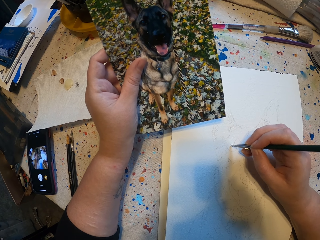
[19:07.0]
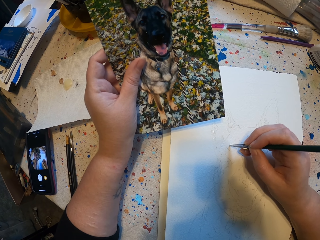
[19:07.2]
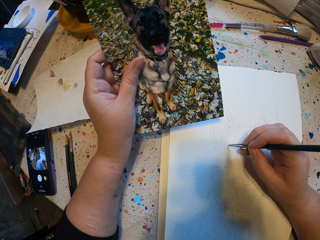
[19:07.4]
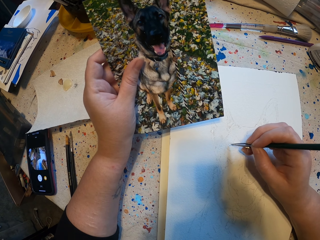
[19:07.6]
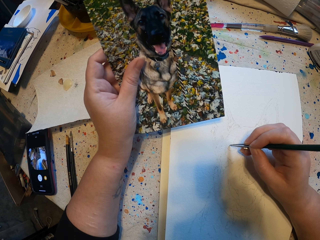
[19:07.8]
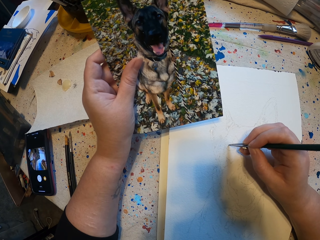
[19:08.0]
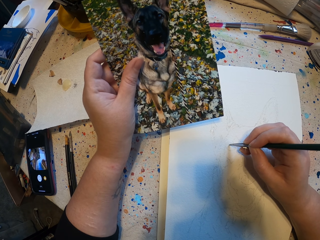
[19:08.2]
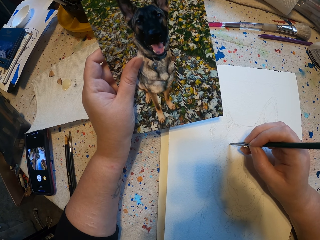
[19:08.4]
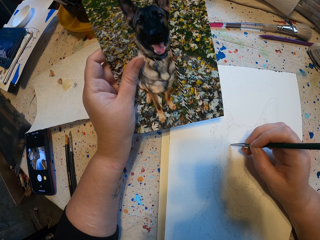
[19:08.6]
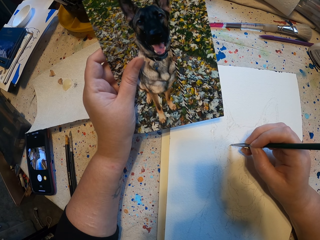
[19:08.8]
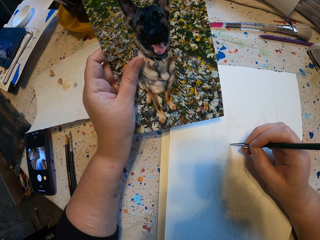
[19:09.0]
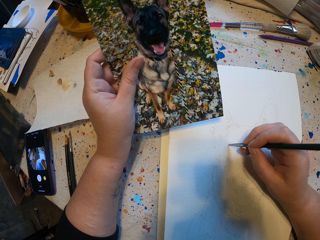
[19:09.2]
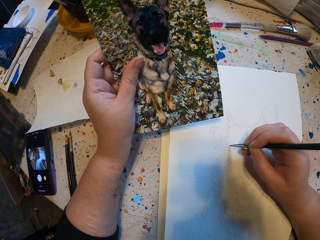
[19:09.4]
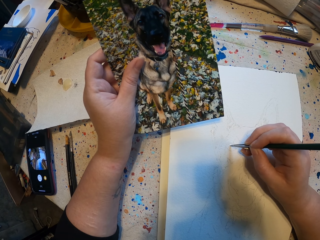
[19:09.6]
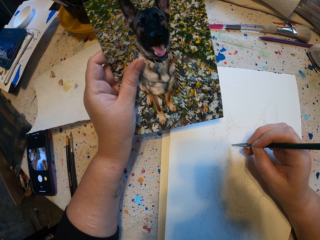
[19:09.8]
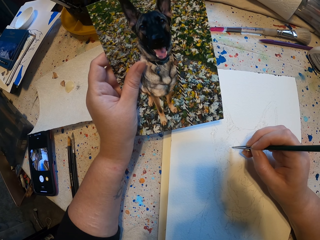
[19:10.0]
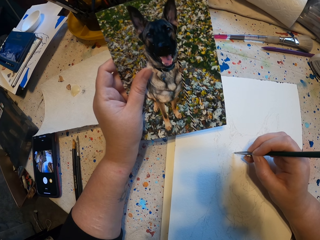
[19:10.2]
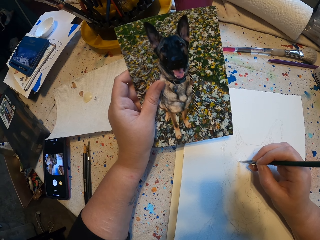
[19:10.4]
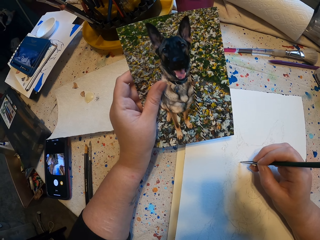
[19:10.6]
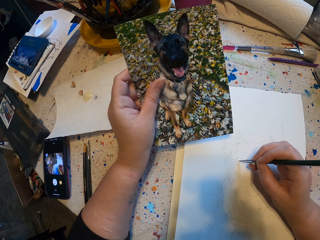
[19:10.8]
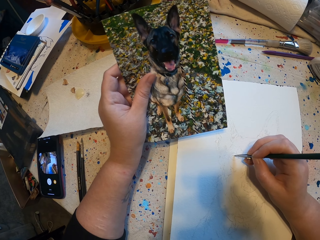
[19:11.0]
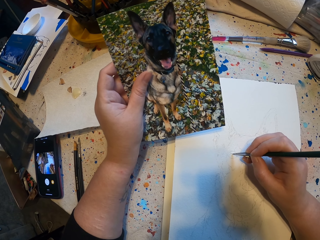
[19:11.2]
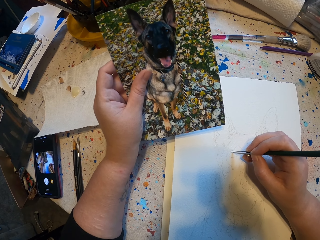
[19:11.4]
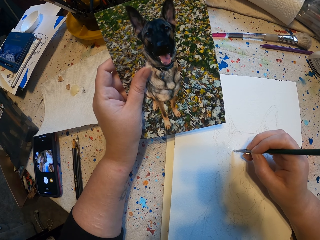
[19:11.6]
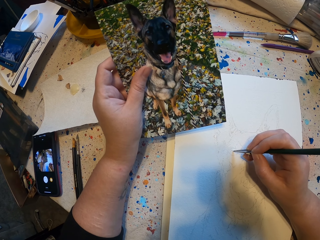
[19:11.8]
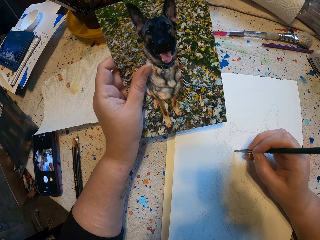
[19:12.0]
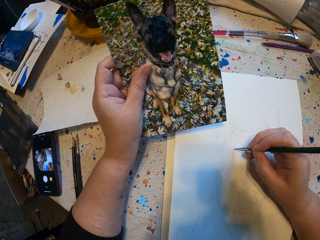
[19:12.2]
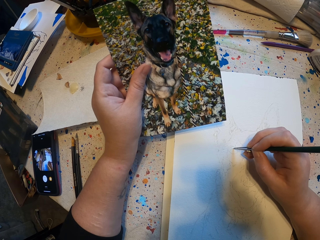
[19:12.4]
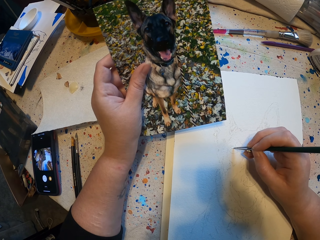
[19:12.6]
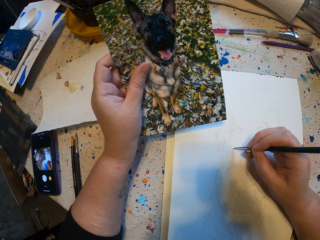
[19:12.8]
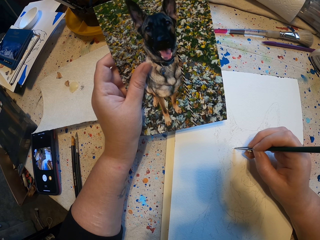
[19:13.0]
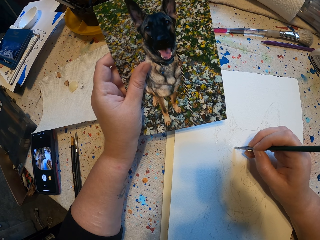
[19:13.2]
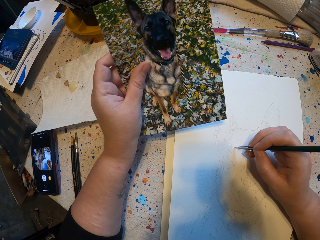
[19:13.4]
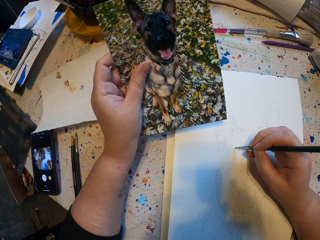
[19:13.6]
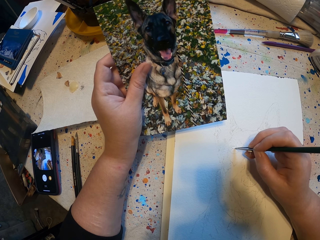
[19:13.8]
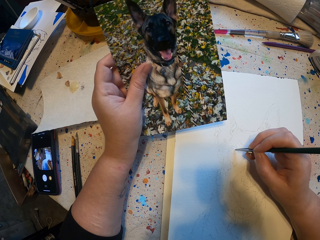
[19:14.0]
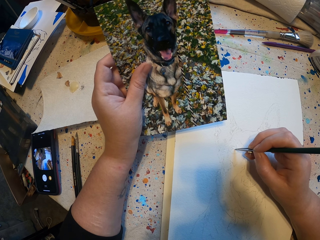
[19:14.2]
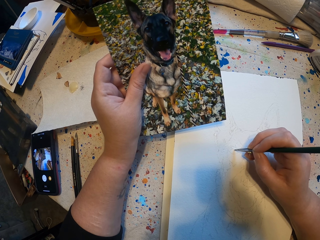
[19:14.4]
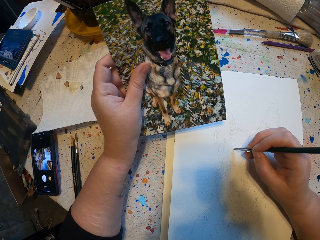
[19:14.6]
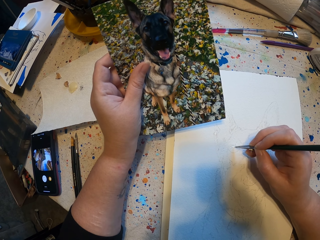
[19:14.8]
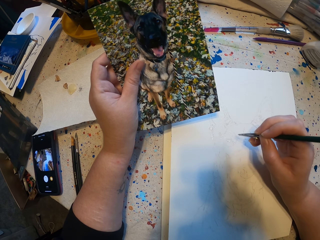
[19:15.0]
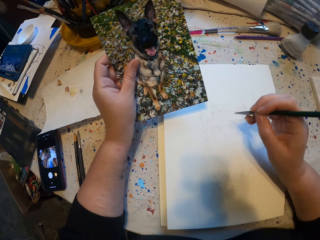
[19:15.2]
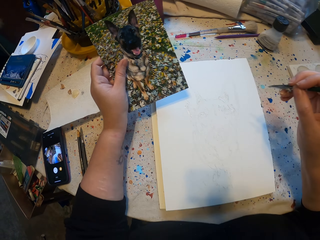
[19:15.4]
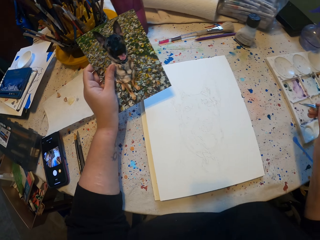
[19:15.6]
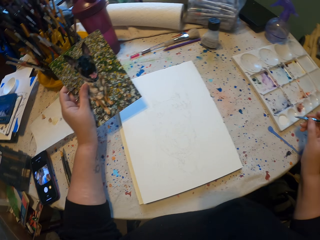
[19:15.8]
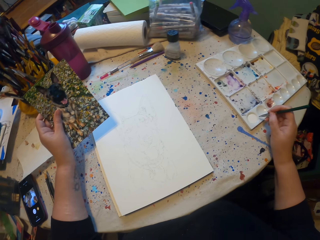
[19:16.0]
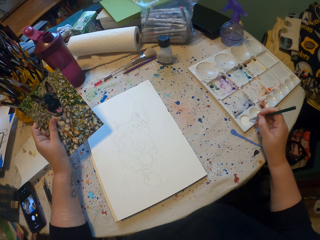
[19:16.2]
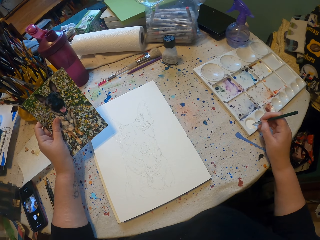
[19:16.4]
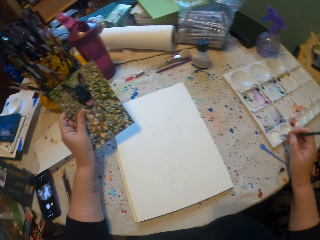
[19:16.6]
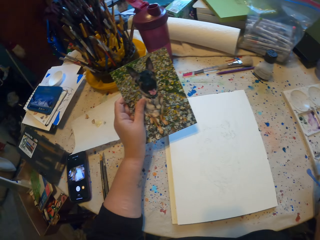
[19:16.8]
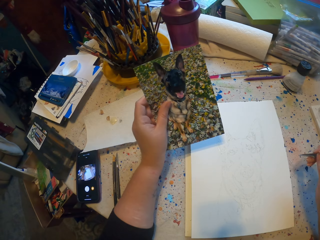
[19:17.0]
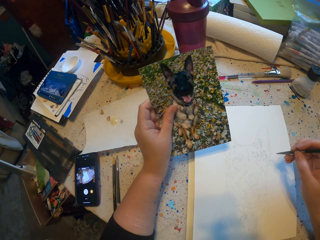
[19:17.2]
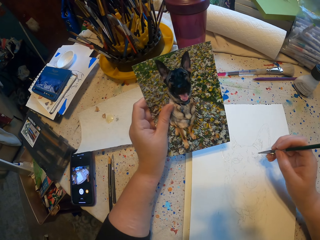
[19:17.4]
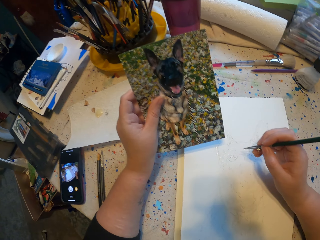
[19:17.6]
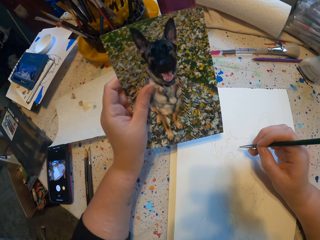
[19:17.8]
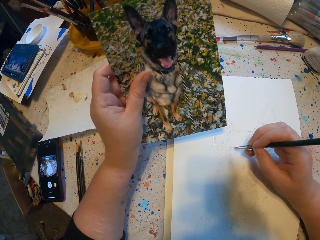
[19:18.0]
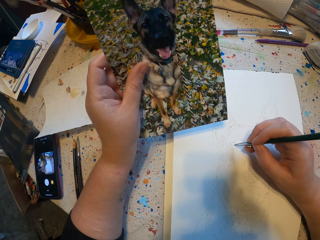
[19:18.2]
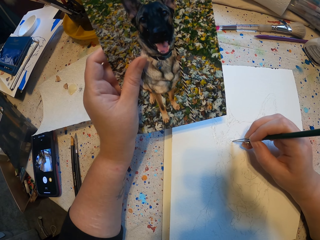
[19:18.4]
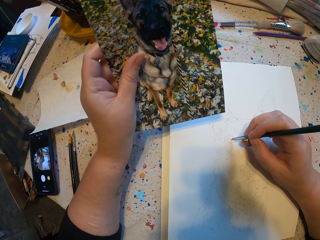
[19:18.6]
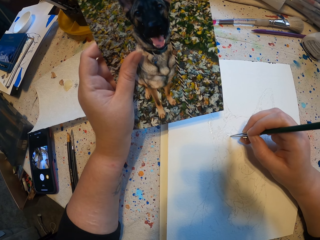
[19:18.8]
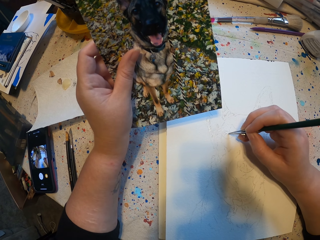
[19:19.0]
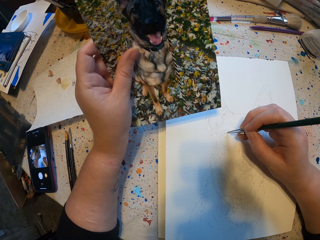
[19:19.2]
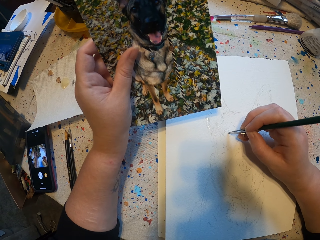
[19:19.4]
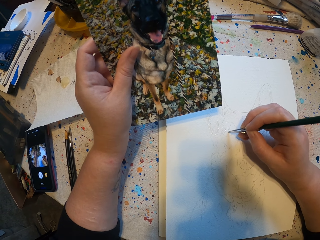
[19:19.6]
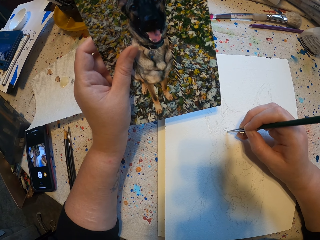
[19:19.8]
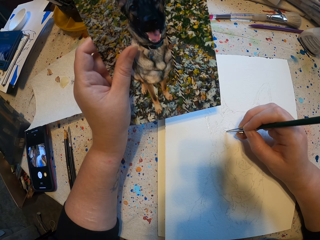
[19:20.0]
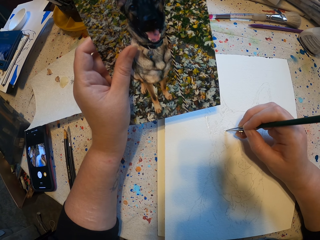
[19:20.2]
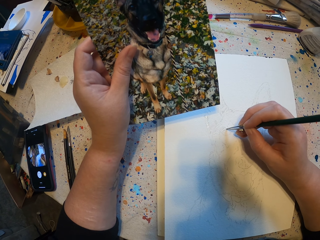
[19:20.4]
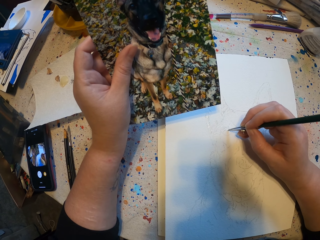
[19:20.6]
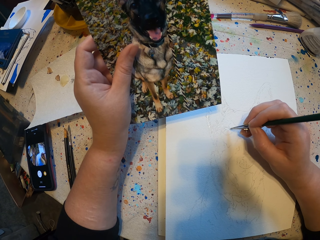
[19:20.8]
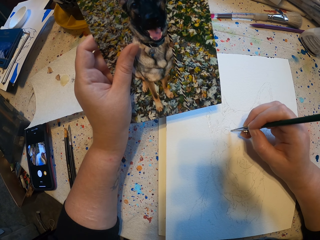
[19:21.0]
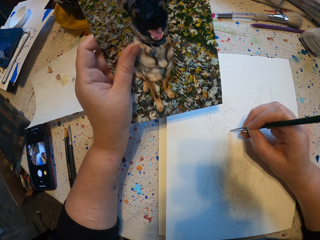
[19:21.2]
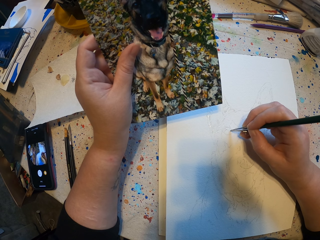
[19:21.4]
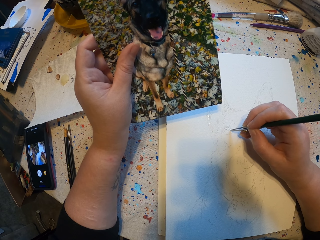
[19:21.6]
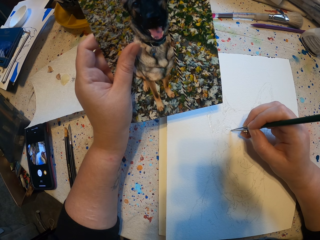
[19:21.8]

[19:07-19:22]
The camera wearer rubs a brush on a paint. They sketch on a sketch book.

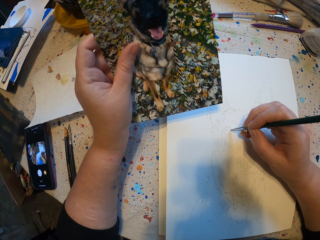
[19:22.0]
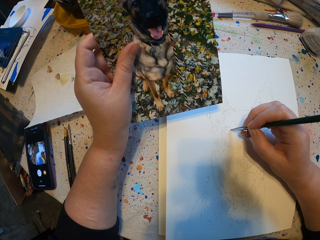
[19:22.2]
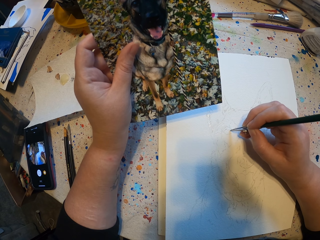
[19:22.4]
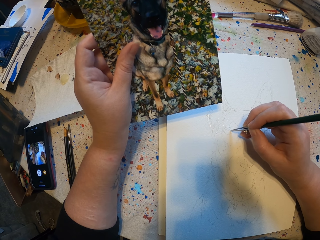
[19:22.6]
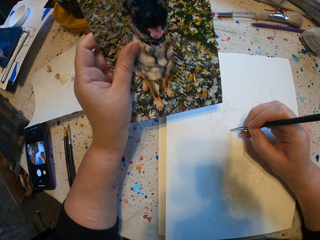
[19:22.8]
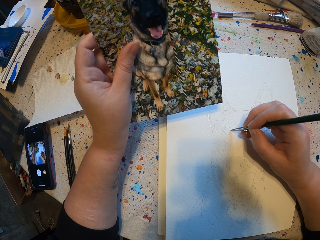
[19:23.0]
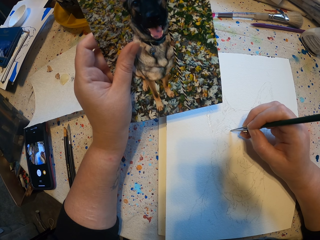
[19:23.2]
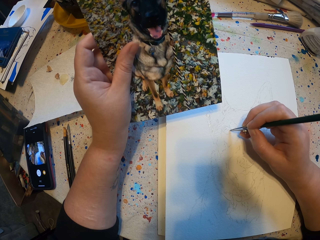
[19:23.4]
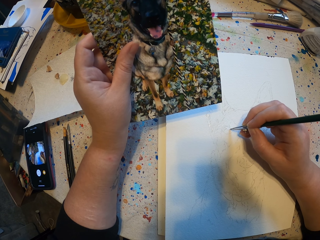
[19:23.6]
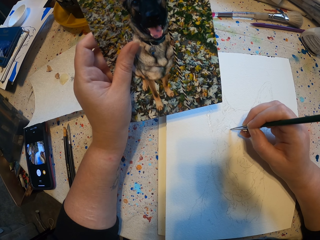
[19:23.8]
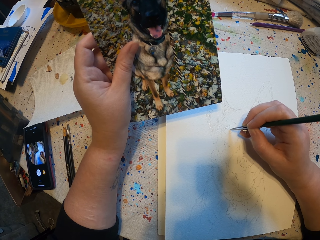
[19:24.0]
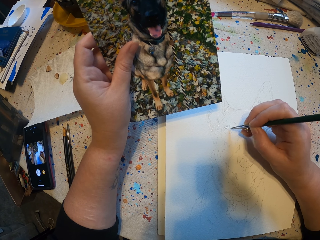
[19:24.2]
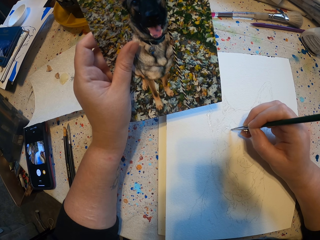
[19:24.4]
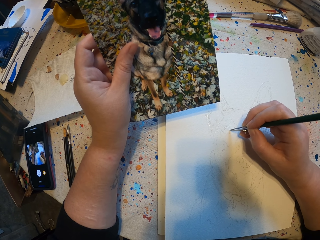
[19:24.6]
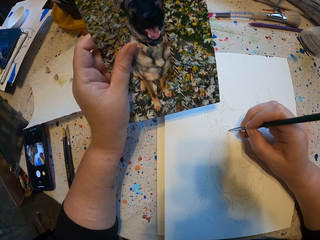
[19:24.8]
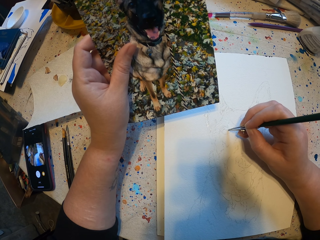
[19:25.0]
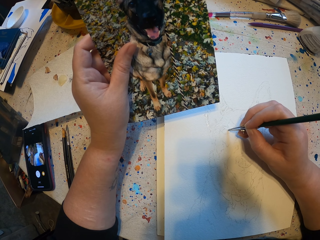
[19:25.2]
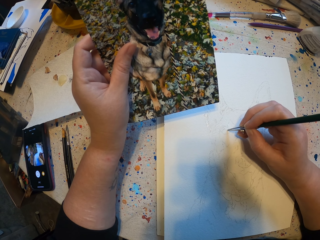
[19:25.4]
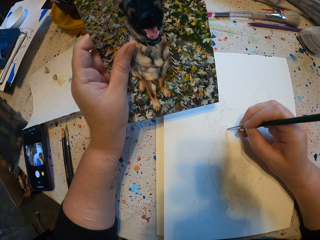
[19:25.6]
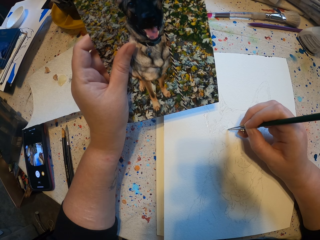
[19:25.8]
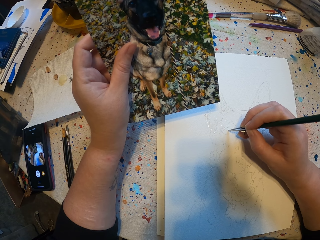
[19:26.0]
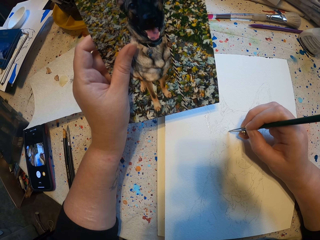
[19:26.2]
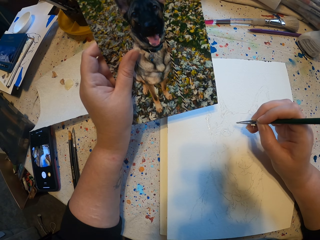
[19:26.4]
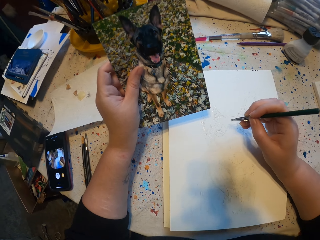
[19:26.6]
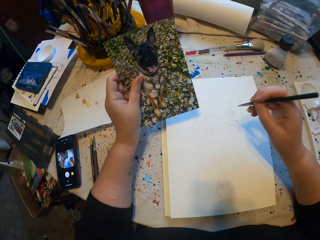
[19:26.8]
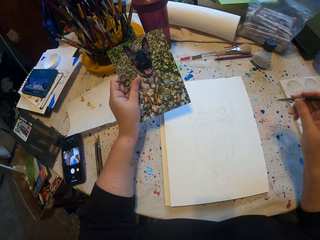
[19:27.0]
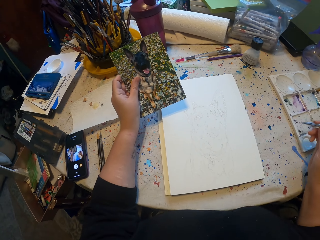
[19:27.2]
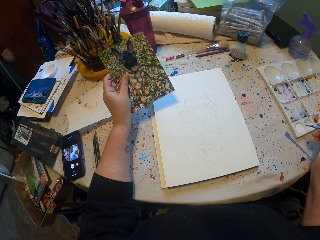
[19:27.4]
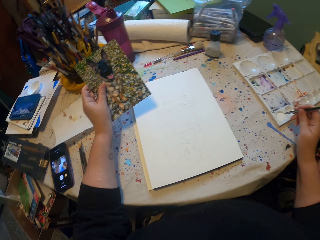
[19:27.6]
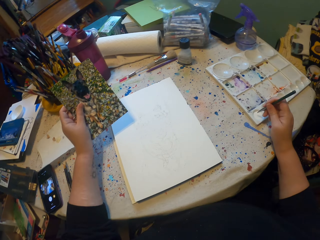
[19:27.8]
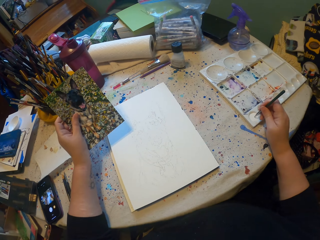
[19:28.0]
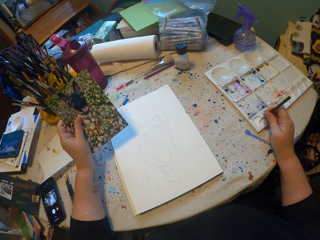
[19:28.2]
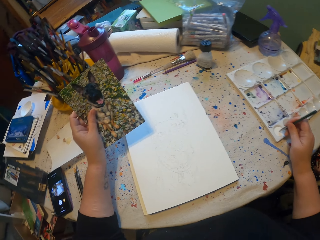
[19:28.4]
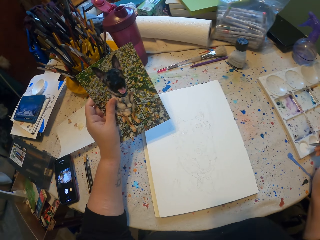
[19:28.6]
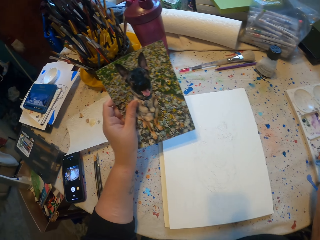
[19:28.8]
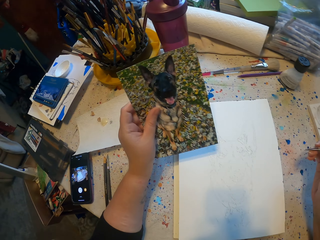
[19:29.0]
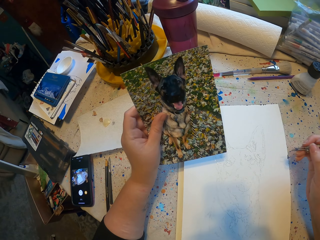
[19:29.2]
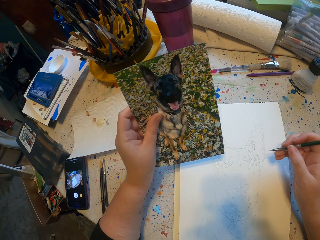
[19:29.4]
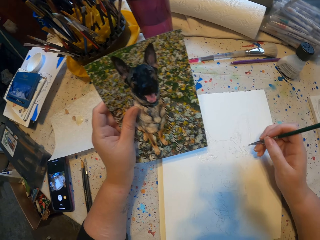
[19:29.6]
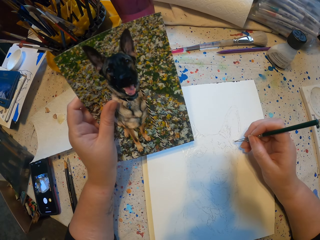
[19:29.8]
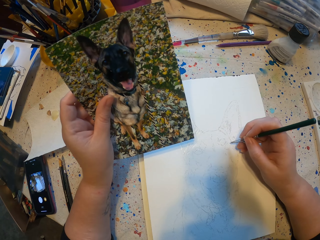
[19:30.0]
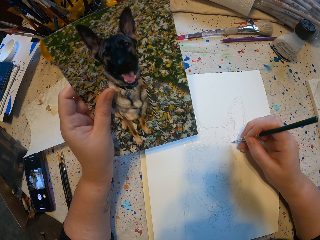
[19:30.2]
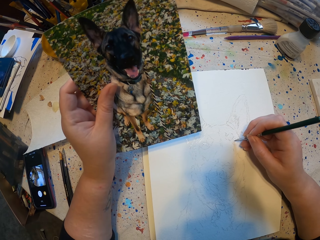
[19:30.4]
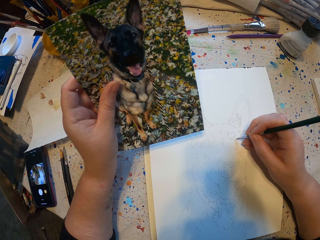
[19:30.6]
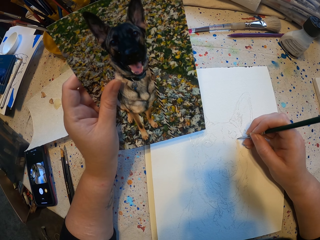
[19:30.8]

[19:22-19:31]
The camera wearer rubs a brush on a paint.
